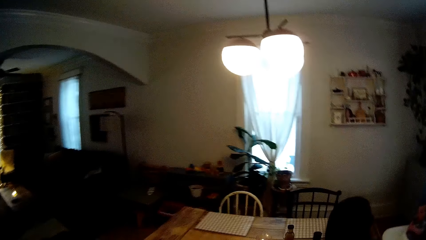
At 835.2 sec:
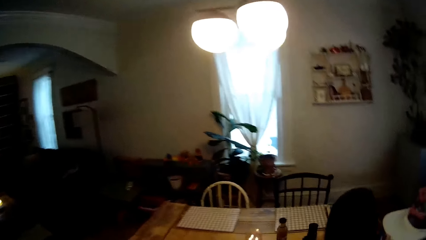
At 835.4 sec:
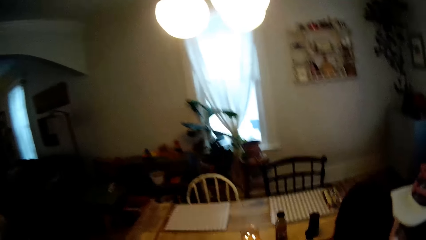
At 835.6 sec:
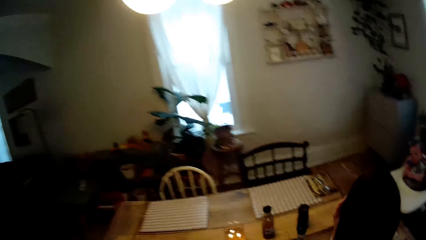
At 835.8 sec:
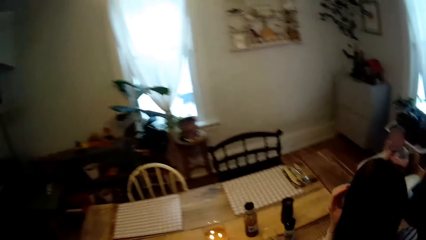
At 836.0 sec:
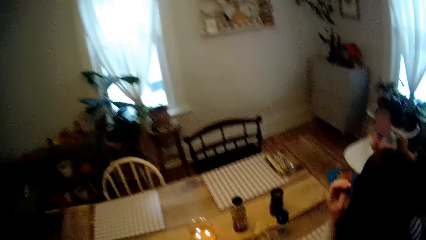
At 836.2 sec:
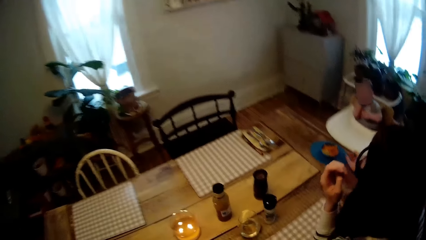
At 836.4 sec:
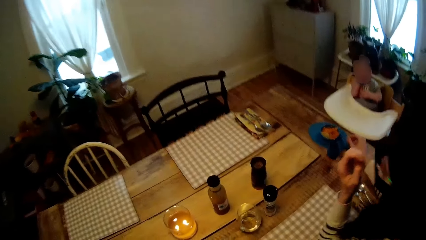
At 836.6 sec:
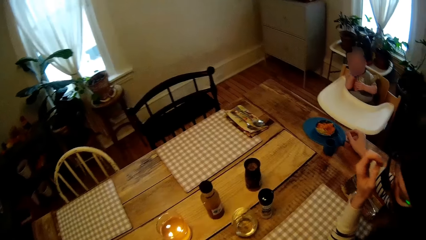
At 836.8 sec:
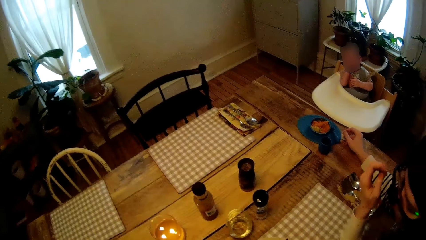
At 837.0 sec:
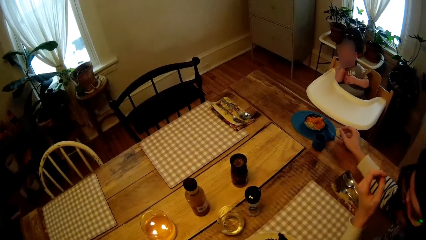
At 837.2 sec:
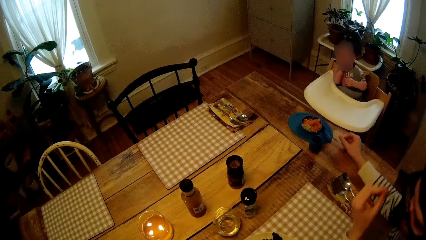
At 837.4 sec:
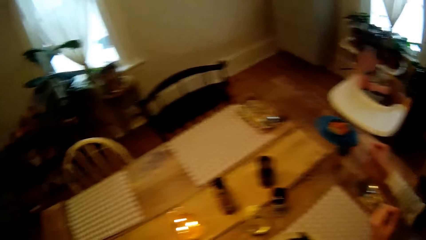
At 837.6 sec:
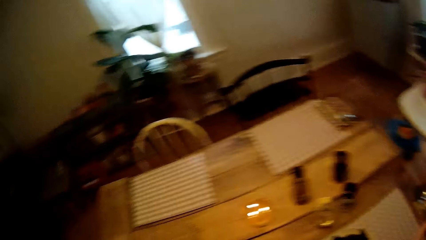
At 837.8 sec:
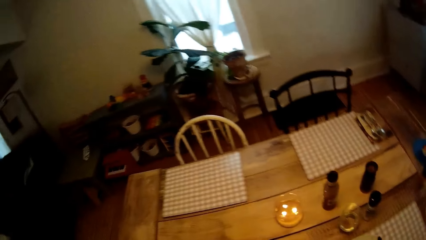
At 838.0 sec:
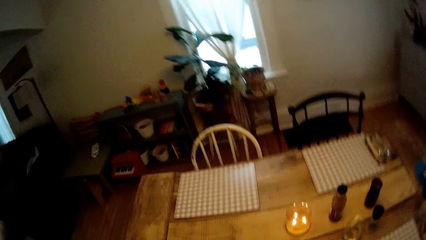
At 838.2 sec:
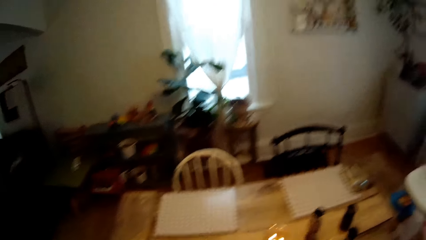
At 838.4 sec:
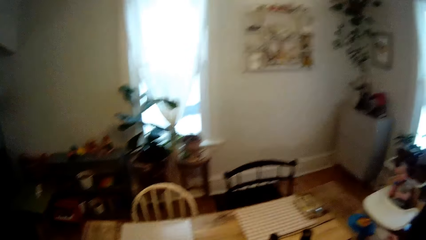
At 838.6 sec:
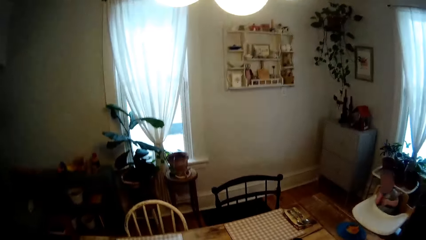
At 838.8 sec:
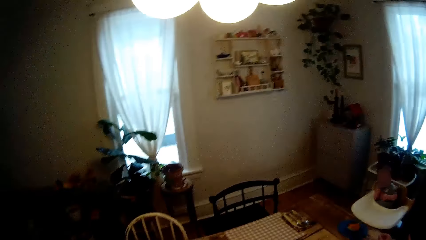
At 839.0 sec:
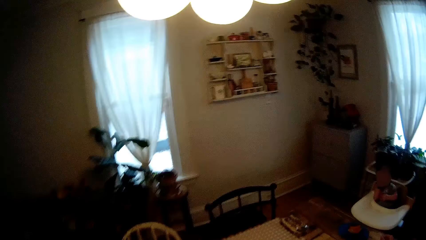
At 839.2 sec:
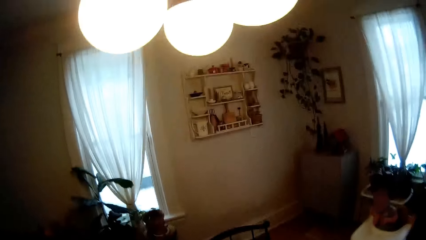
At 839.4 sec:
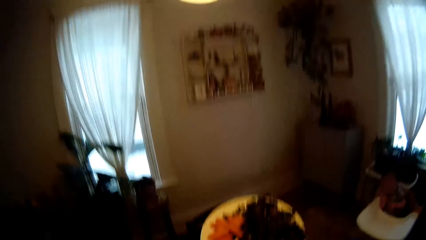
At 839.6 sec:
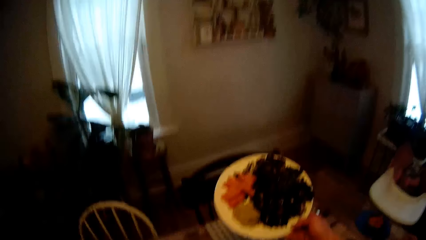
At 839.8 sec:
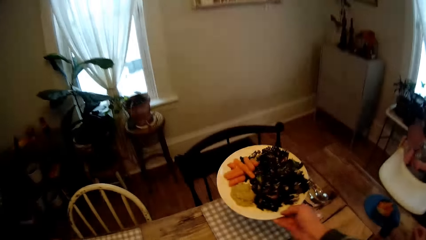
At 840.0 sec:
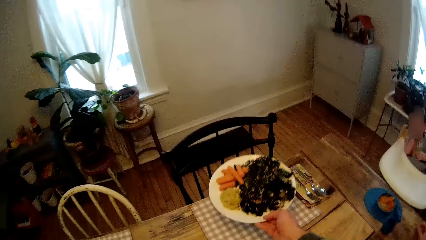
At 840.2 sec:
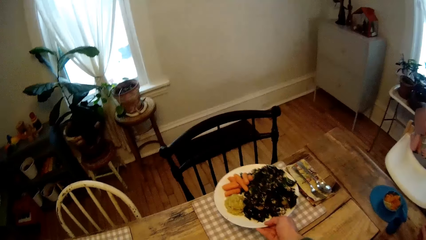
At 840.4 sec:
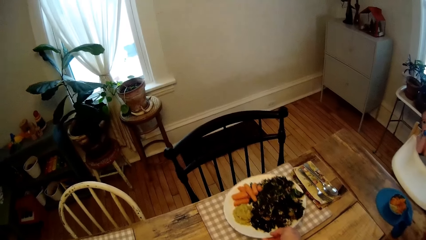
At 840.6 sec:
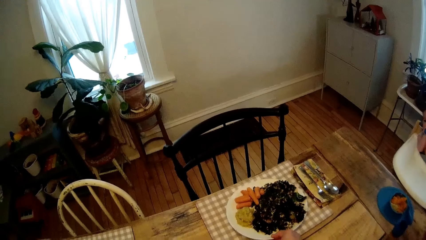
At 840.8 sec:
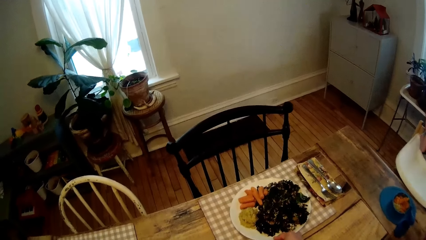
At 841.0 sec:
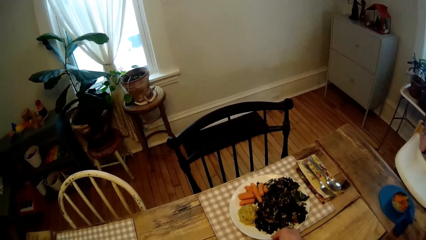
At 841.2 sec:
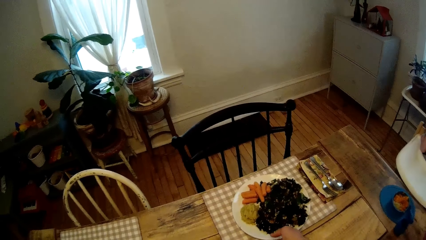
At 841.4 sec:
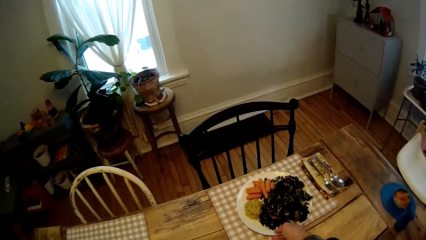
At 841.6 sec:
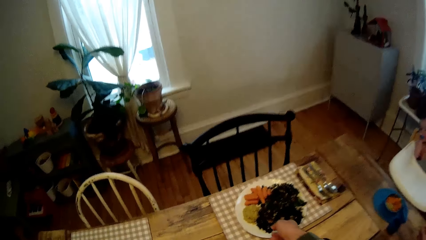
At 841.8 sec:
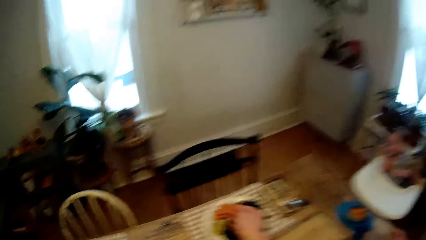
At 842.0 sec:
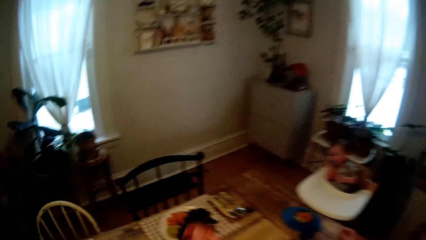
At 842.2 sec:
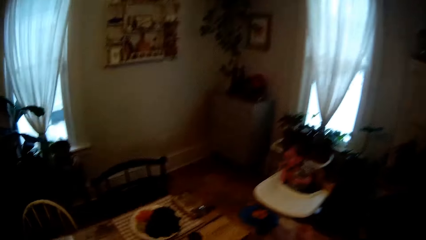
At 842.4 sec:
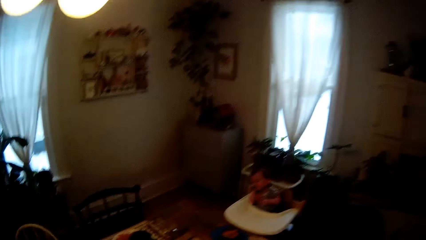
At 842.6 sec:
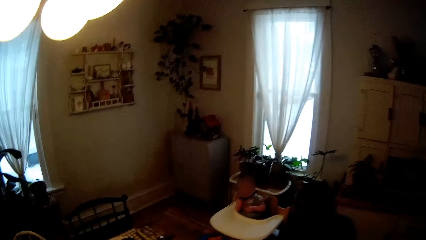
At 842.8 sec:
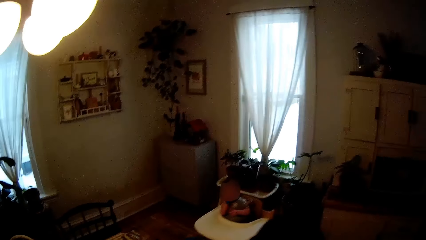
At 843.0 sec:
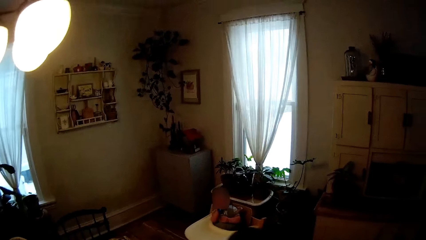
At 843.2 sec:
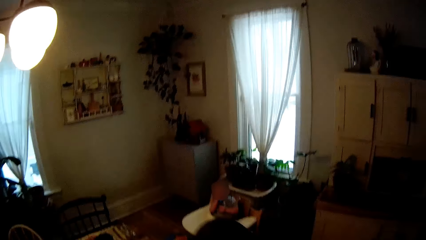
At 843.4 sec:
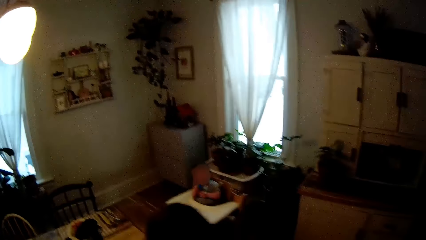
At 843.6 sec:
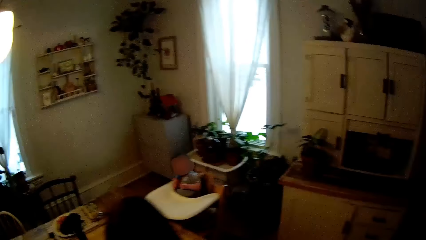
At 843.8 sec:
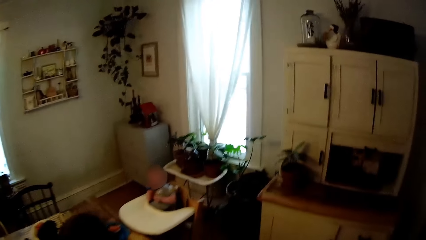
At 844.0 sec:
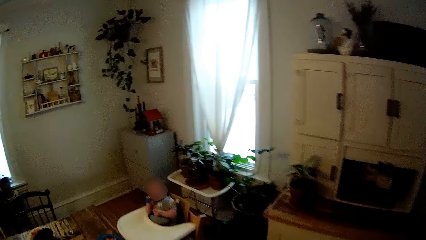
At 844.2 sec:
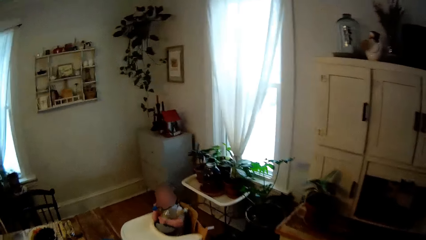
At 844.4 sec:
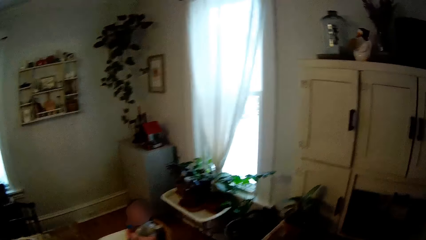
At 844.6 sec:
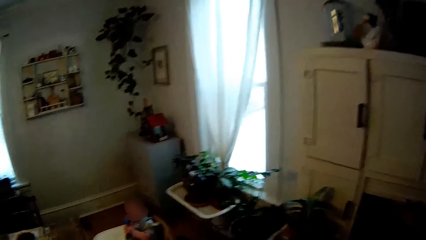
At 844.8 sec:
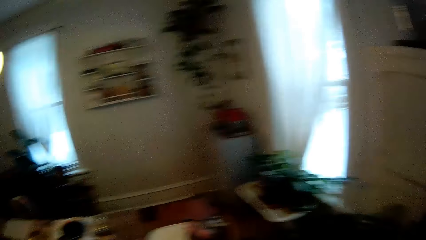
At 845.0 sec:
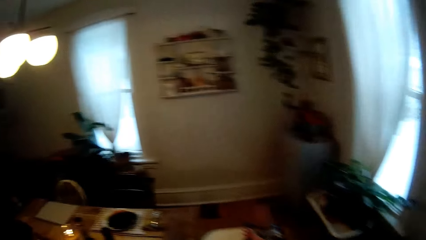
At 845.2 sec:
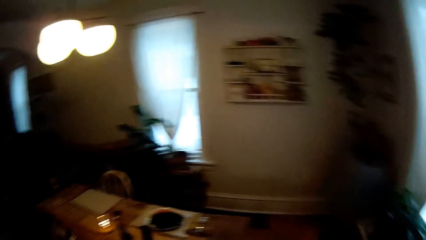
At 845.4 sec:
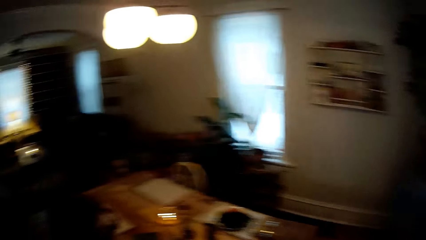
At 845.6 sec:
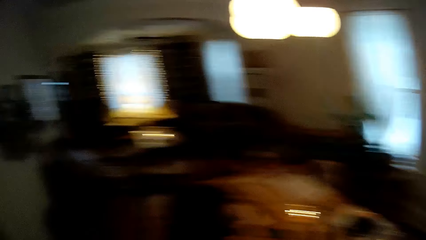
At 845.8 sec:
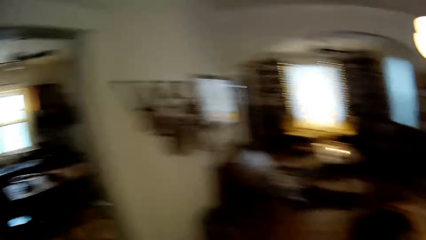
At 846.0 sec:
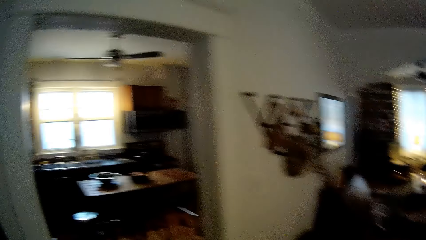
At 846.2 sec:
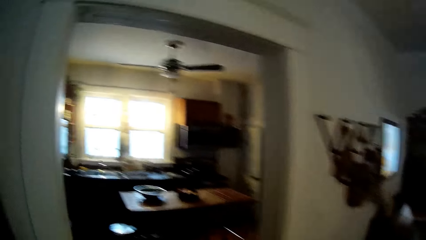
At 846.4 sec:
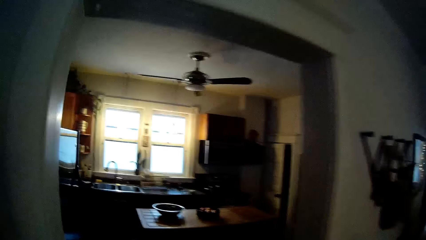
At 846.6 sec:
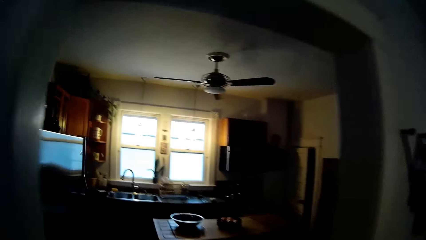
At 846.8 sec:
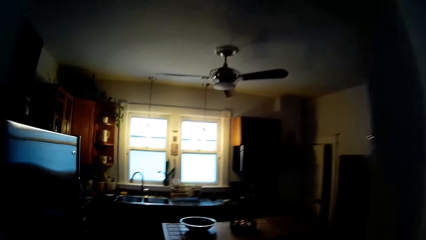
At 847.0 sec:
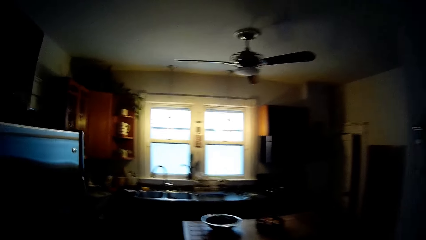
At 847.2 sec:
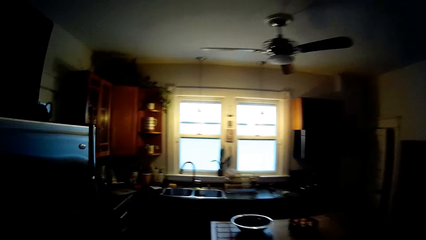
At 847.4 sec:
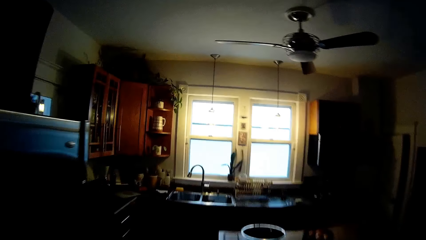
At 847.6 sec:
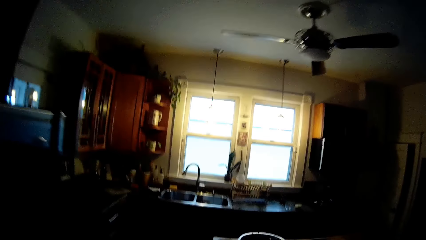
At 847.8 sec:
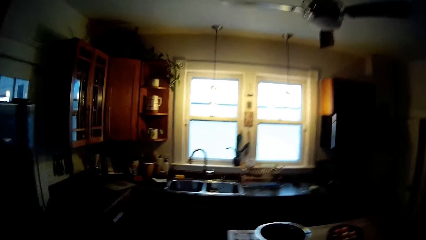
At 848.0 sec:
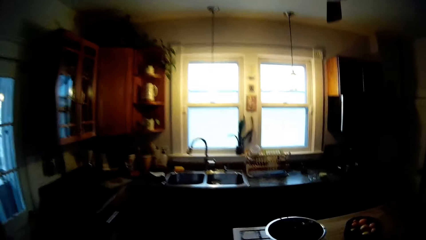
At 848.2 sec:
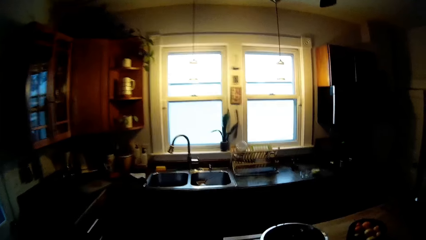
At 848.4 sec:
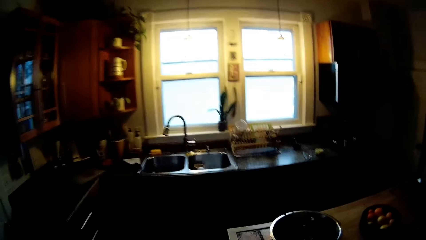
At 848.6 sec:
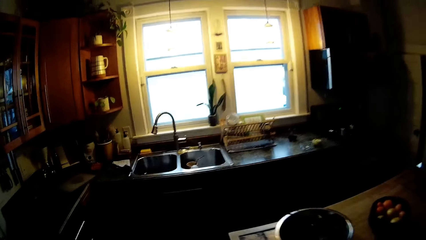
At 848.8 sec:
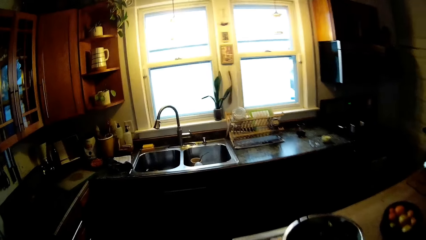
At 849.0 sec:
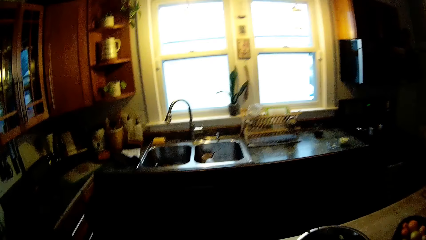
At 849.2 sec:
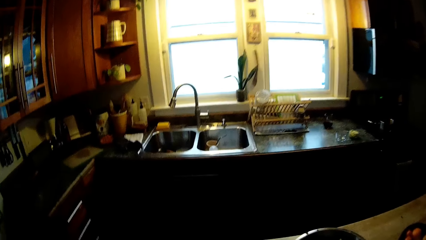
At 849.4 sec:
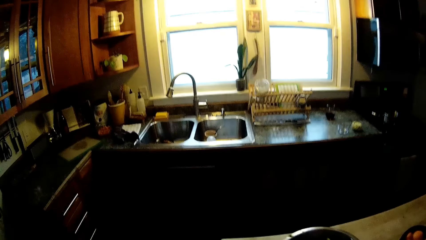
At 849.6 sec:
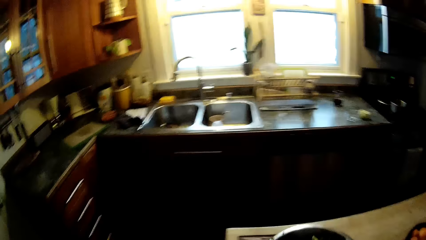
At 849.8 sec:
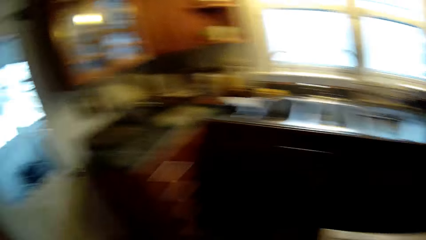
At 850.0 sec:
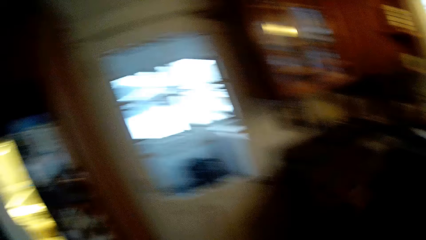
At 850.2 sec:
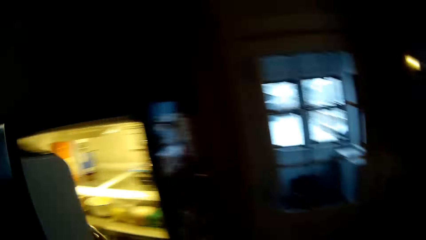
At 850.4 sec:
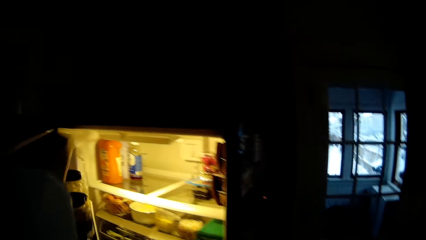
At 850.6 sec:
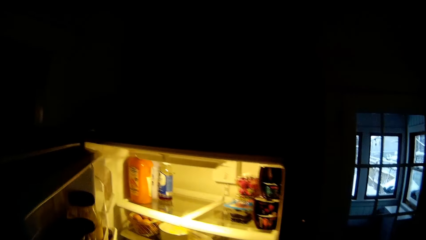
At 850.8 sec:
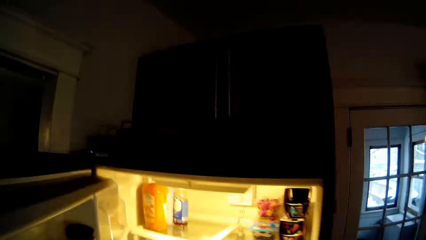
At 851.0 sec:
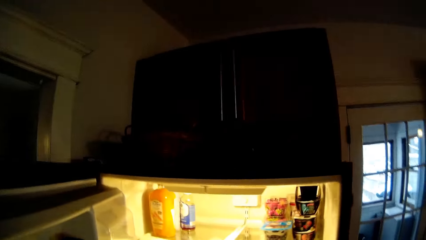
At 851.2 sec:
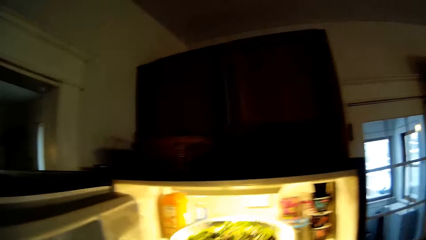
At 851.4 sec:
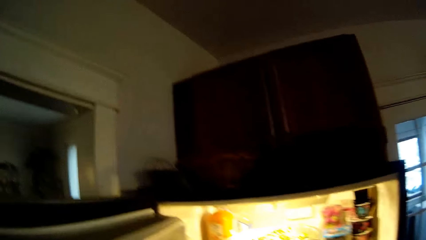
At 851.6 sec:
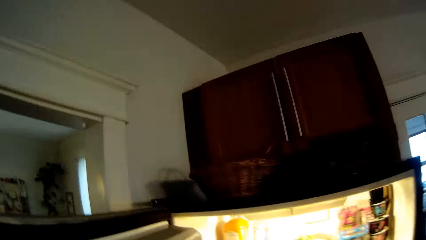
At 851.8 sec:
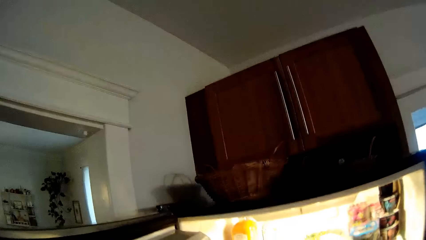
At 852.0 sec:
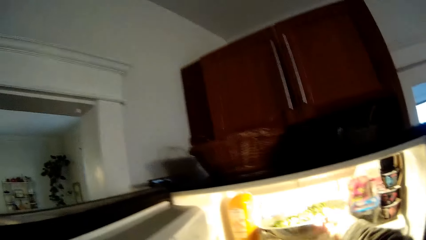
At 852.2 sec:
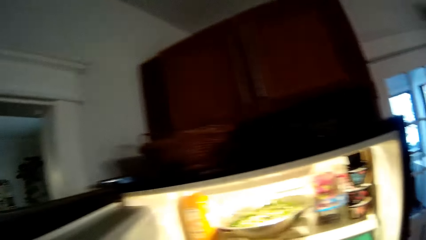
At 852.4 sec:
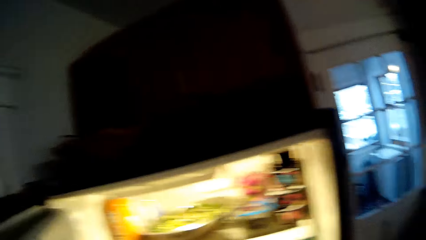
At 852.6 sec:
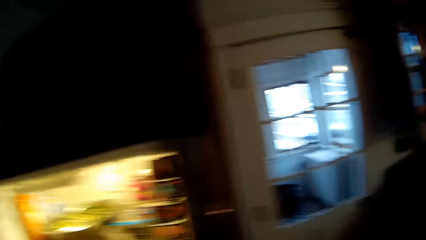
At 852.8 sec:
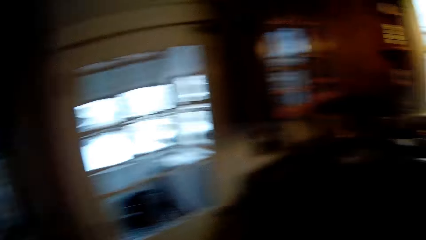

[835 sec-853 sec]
The camera wearer interacts with a woman. He drops a plate on the dining table with his right hand. He walks to the kitchen. He picks up a bowl from the table with his right hand. He opens a refrigerator. He places the bowl in the refrigerator with his right hand.
